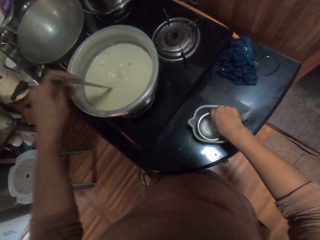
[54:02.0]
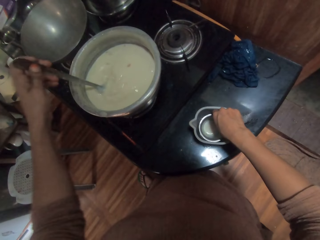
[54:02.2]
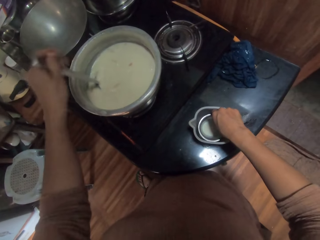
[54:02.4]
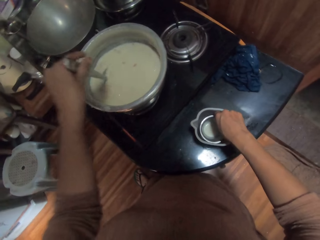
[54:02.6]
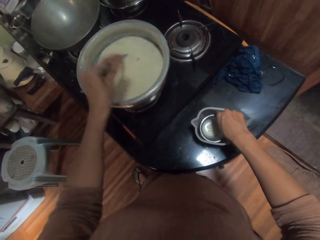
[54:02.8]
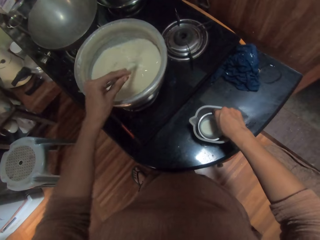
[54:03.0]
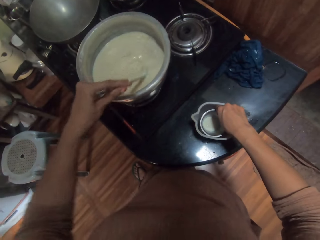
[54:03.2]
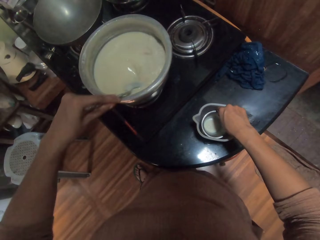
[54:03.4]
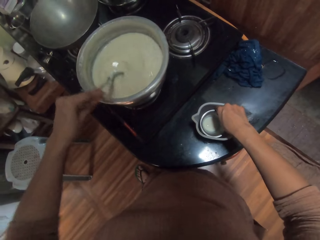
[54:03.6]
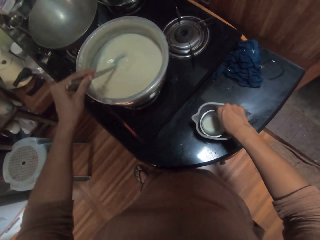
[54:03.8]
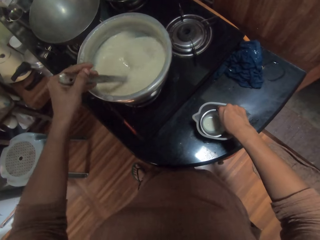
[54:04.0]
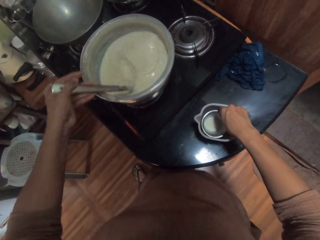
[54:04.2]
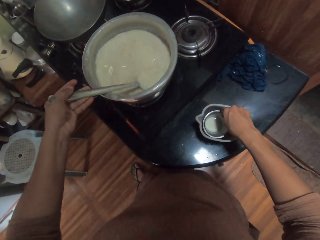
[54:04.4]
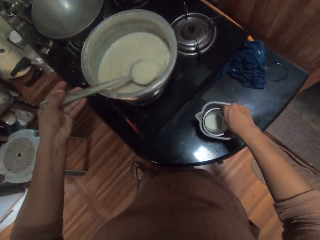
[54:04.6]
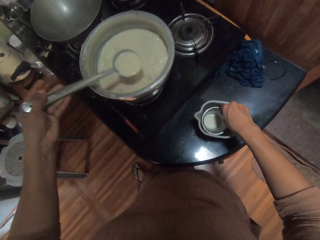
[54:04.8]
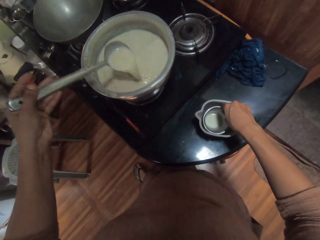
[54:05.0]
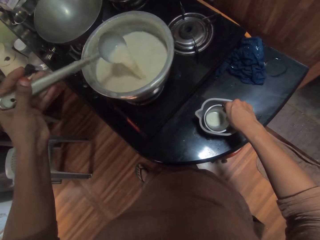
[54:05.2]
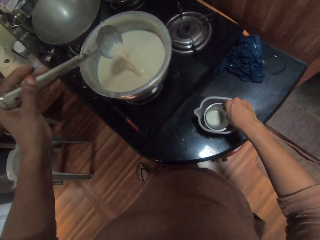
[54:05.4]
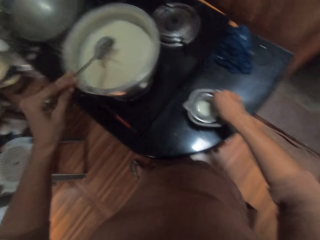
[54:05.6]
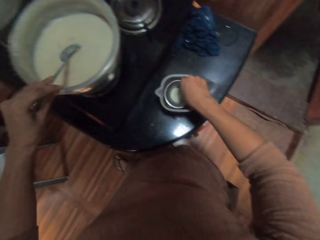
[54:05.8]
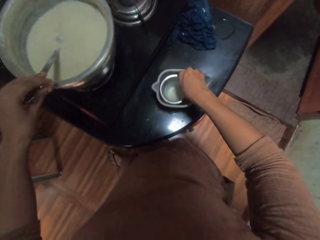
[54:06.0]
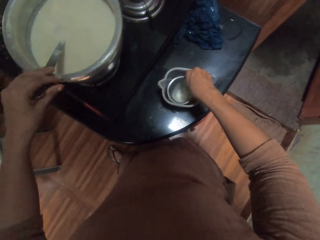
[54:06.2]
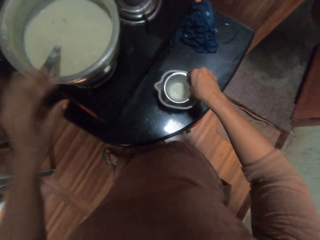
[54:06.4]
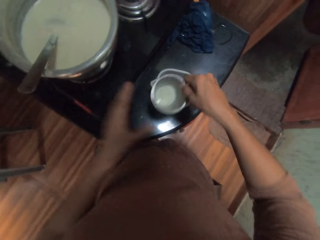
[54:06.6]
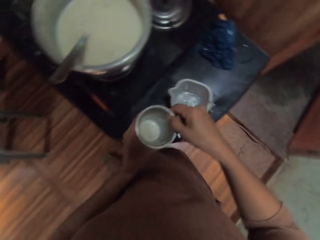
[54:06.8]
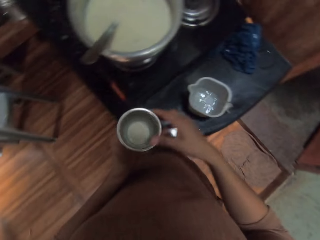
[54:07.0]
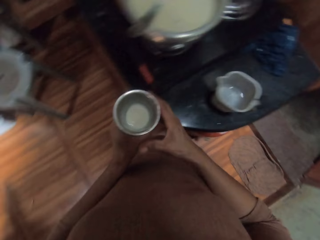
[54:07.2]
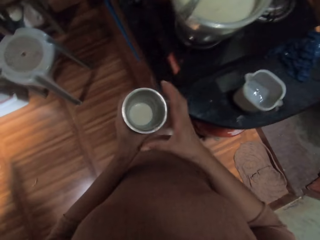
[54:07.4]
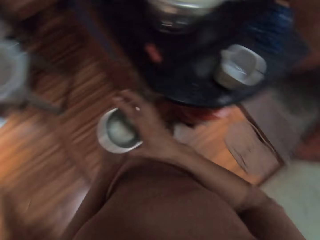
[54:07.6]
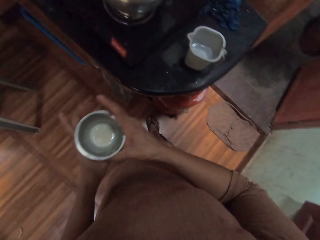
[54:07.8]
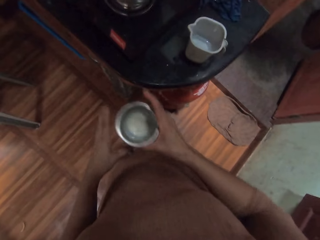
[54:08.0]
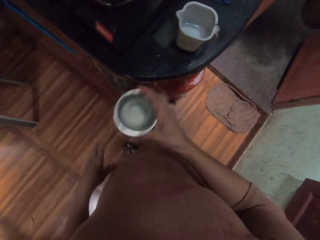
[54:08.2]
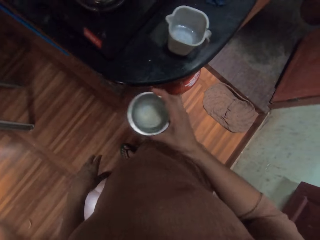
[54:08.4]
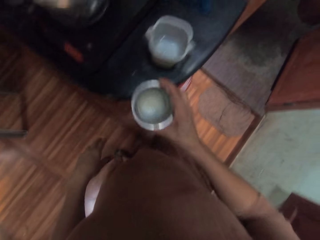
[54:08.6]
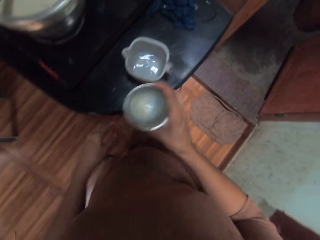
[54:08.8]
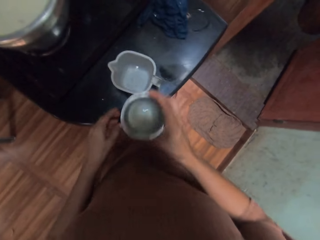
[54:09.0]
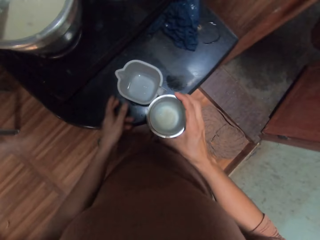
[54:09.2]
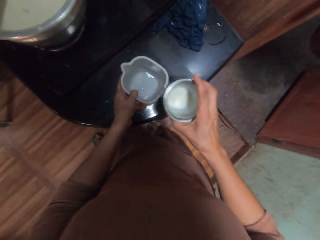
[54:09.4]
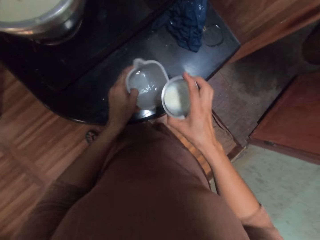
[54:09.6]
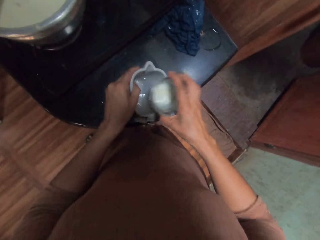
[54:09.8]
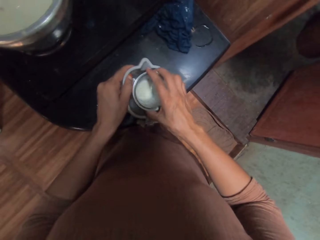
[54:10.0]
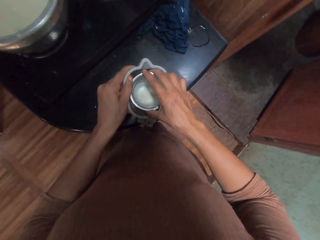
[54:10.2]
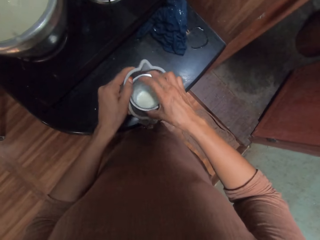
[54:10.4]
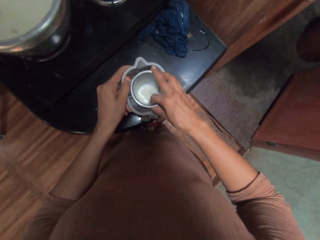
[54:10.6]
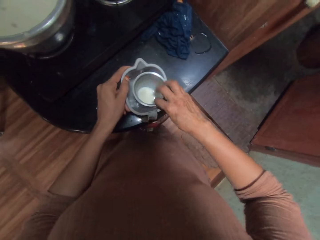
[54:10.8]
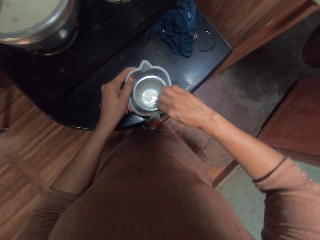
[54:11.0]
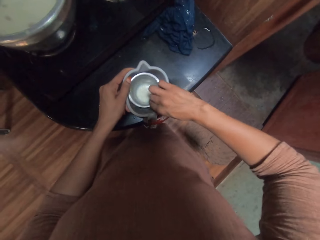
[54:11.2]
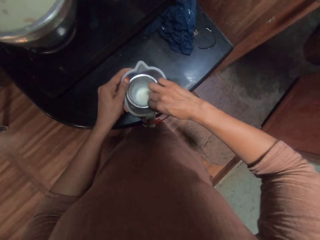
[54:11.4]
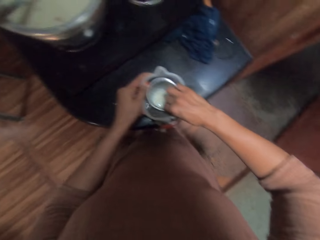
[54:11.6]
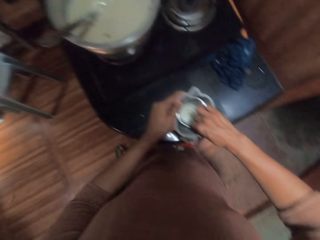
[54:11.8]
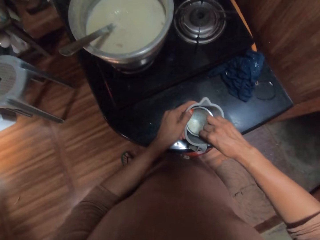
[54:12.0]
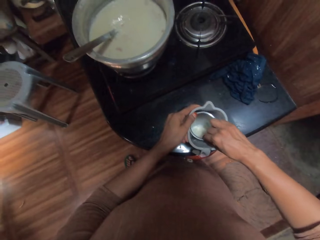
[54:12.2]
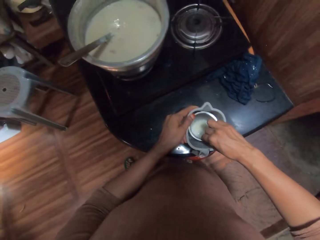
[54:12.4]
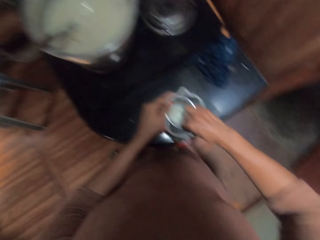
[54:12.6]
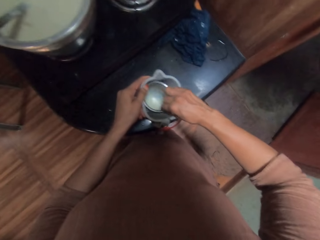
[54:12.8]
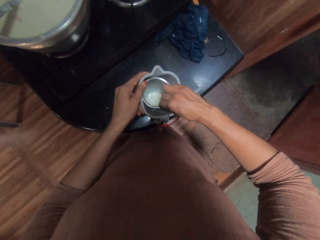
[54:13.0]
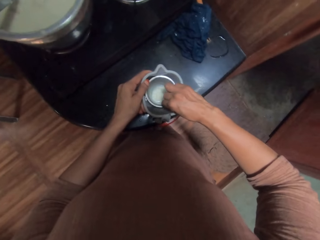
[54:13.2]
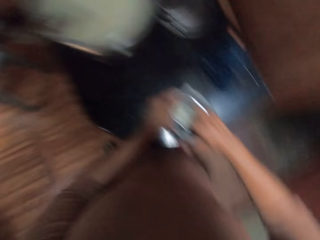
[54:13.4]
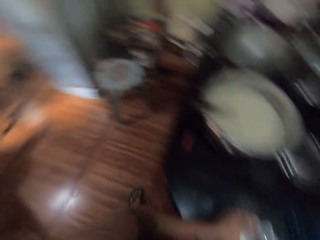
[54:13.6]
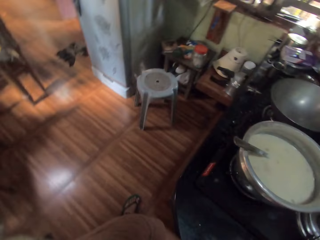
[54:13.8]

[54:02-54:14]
The camera wearer drops the spoon in the pot on the gas burner on the countertop with her left hand. She removes the stainless cup or tumbler in the cup of water on the countertop with her right hand. She passes the stainless cup to her left hand. She spins the tumbler in her hand. She passes the stainless cup to her right hand. She shakes the stainless cup with her right hand. She picks up the cup of water on the countertop with her left hand. She drops the stainless cup in the cup of water in her left hand with her right hand. She spins the tumbler in her hand. She shakes the stainless cup in the cup of water in her left hand with her right hand. She looks around the kitchen.

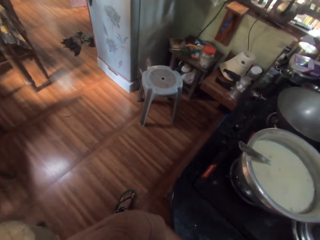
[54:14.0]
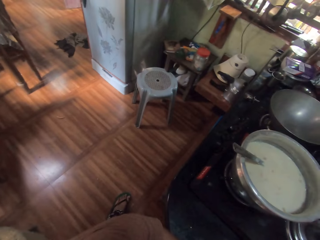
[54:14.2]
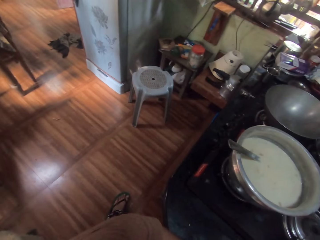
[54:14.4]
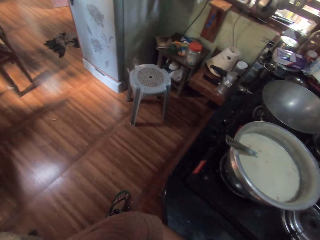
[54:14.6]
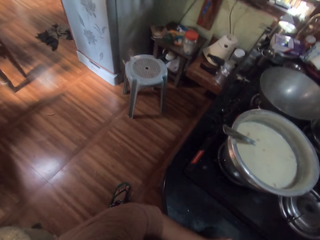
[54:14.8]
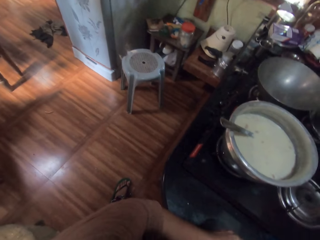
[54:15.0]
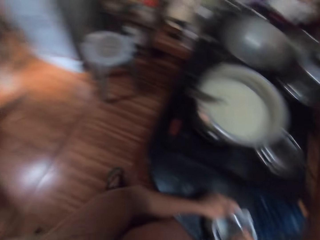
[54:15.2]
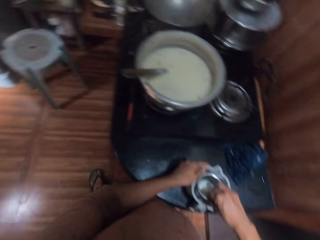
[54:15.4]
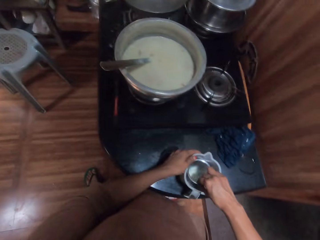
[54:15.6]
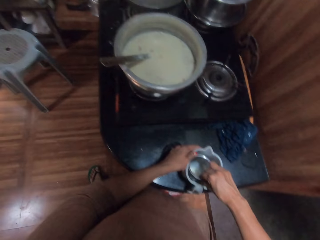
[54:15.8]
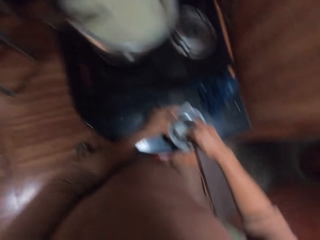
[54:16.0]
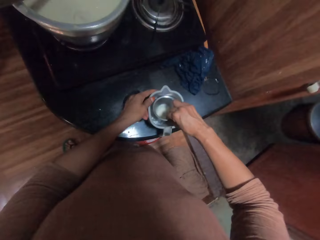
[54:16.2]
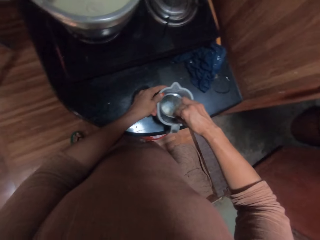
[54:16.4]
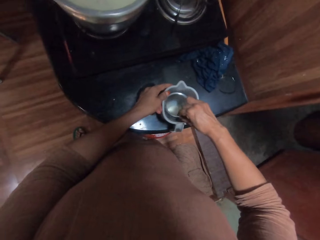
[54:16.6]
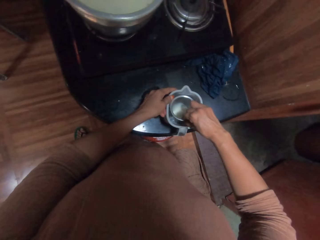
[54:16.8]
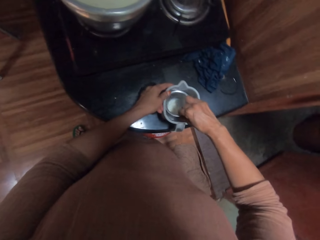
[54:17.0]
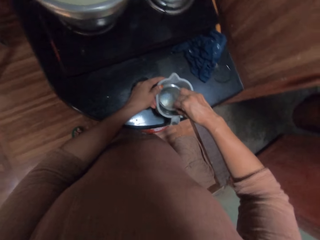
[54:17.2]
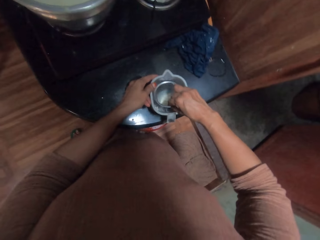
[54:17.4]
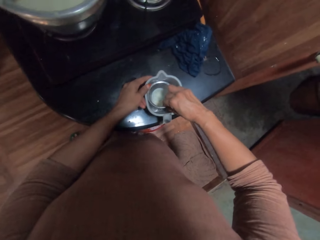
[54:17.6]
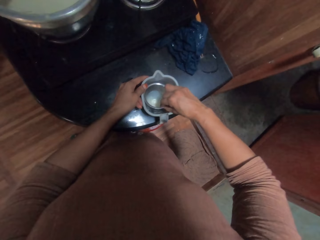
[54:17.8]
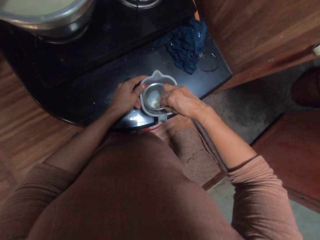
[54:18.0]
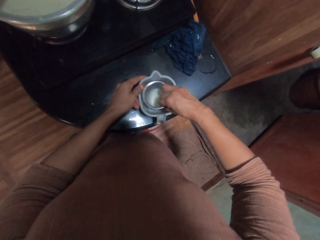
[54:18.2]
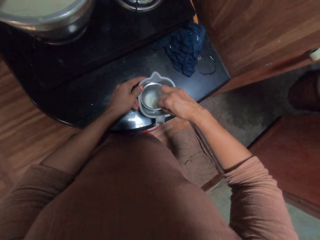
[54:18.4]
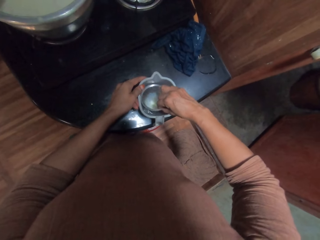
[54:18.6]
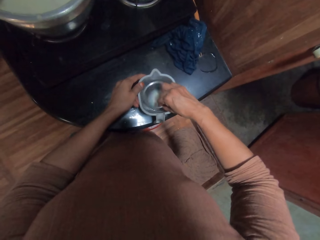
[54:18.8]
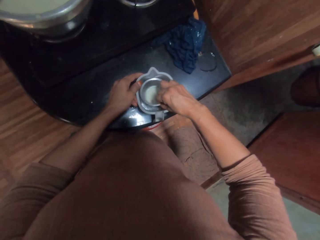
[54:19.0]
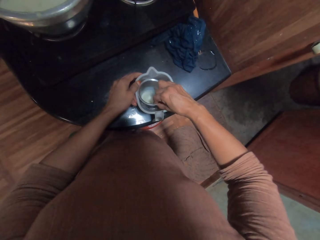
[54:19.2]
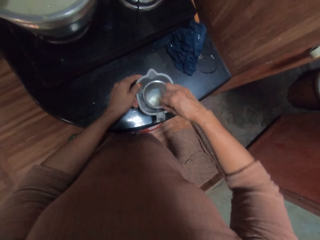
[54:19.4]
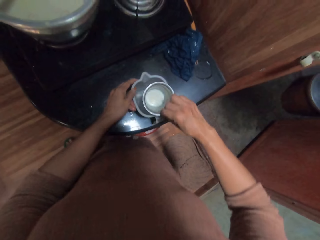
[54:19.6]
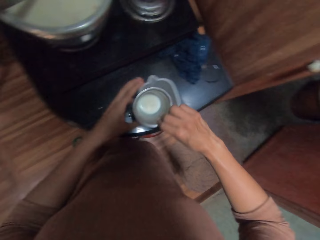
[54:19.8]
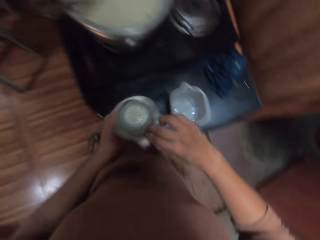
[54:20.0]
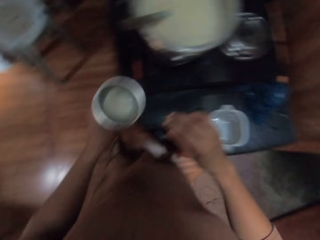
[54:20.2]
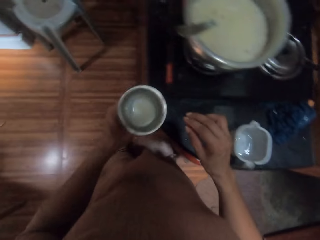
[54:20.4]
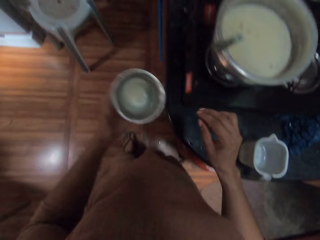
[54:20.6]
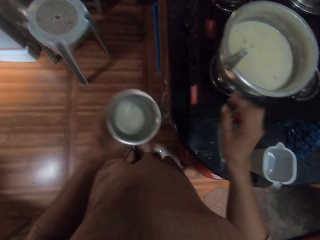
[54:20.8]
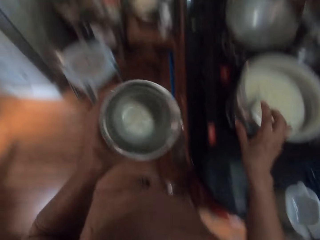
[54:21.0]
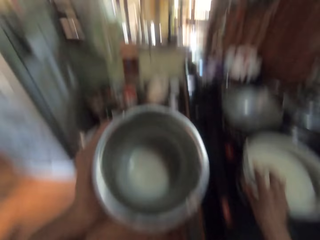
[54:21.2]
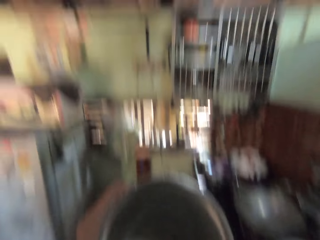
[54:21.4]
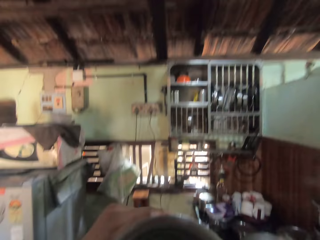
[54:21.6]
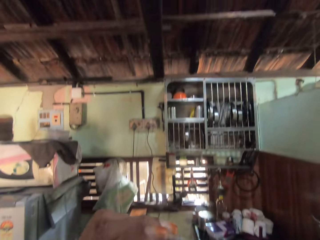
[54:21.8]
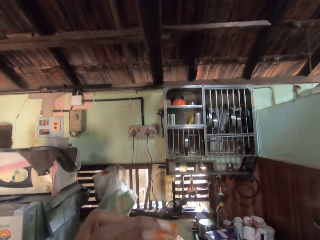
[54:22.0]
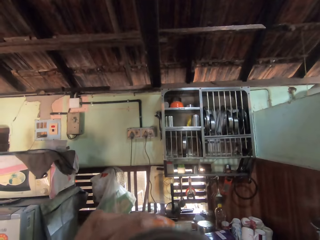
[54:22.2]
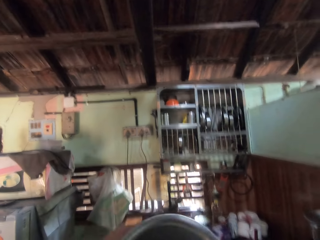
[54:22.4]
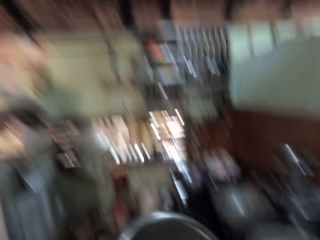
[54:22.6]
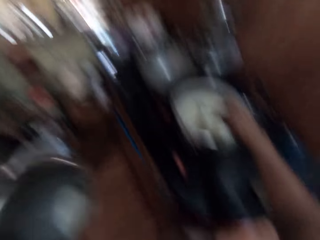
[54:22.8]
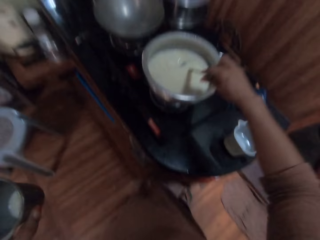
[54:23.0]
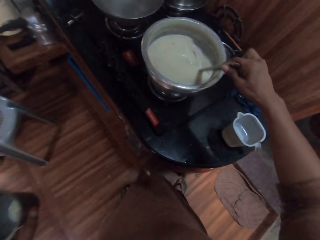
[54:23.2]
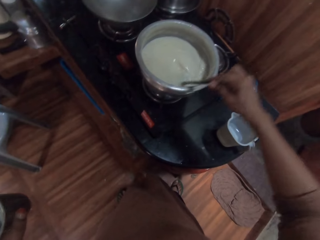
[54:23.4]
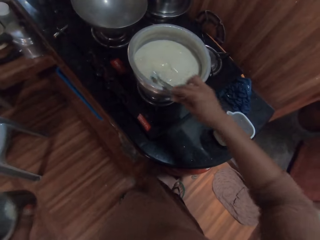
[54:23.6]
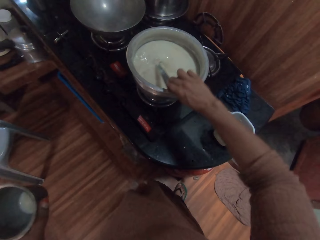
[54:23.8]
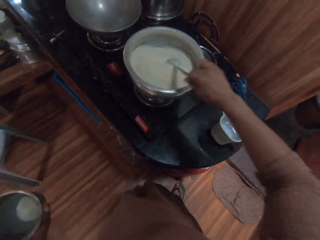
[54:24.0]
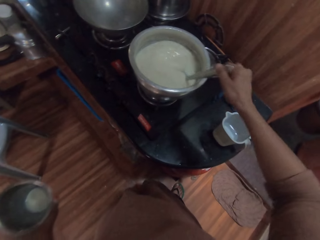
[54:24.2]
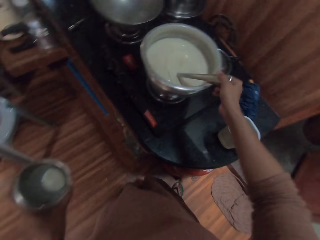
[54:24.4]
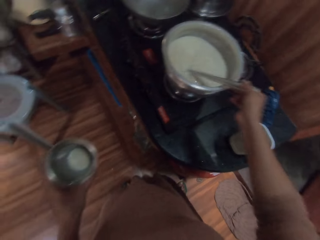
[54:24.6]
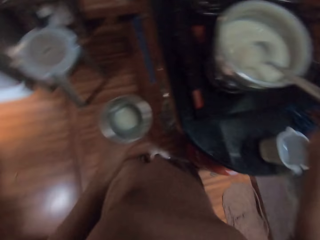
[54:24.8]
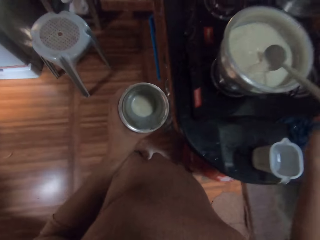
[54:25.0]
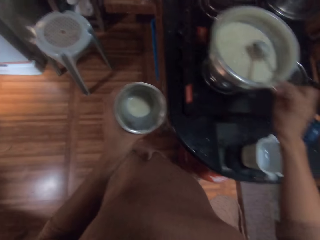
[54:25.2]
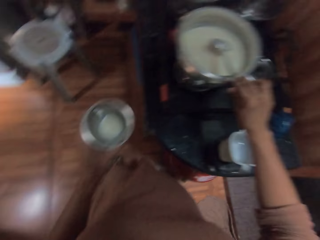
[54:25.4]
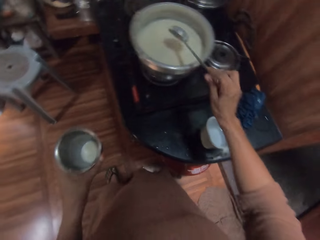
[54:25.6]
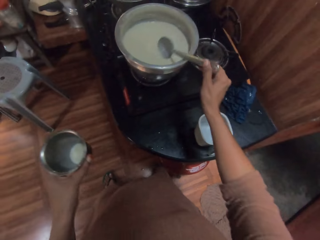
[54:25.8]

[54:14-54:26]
The camera wearer speaks to a girl. She places a cup on the countertop with her left hand. She shakes the cup in a jug. She removes the cup from the cup on the countertop with her right hand and removes her left hand from the cup on the countertop. She passes the cup from her right hand to her left hand. She shakes the cup with her left hand. She speaks to the girl. She drinks milk from the cup in her left hand. She removes the cup from her mouth with her left hand. She stirs the herbs or porridge inside the pot on the gas burner with the spoon in her right hand.
